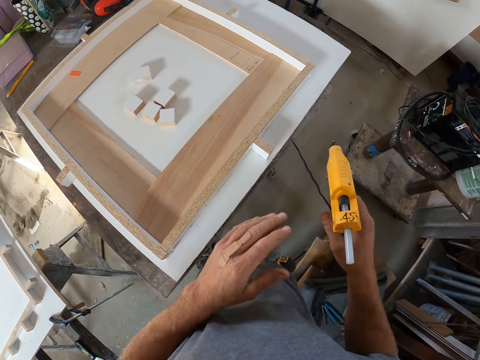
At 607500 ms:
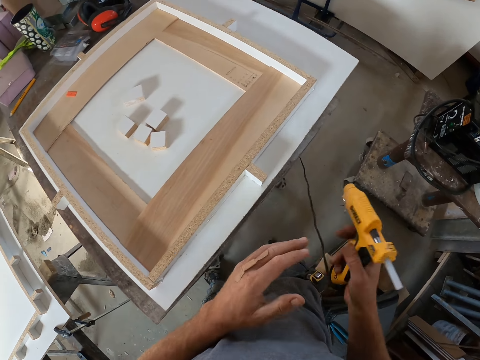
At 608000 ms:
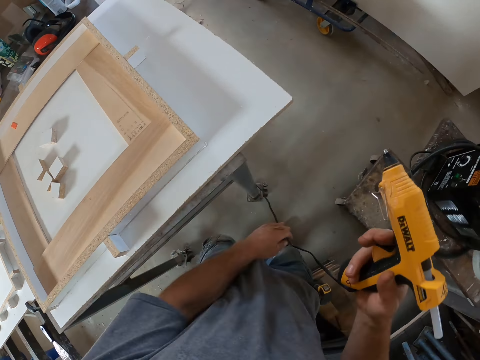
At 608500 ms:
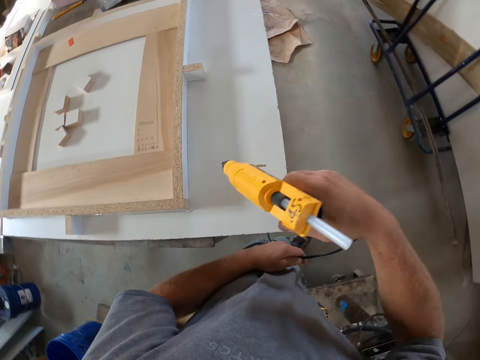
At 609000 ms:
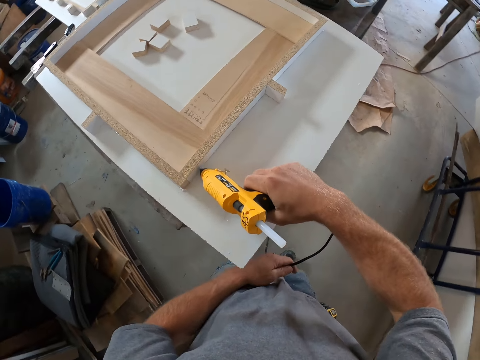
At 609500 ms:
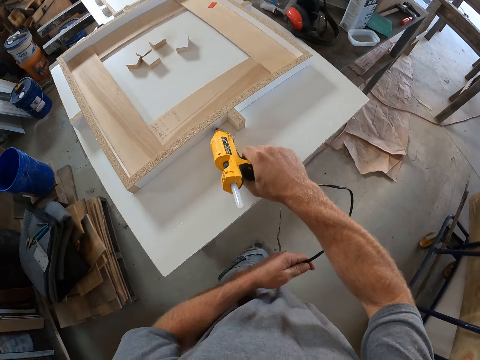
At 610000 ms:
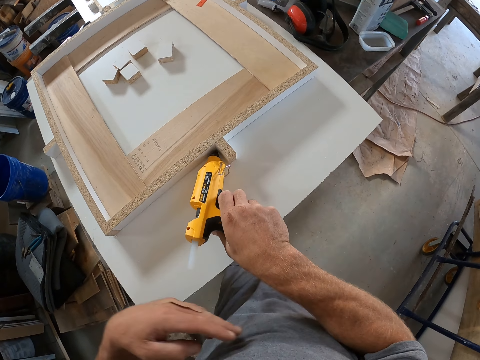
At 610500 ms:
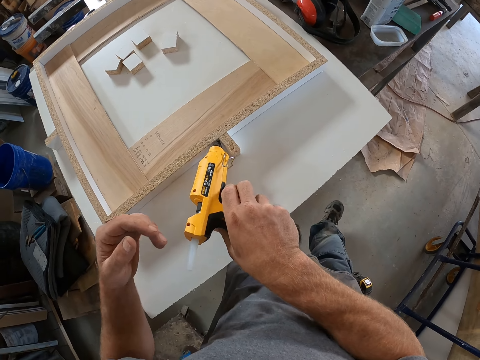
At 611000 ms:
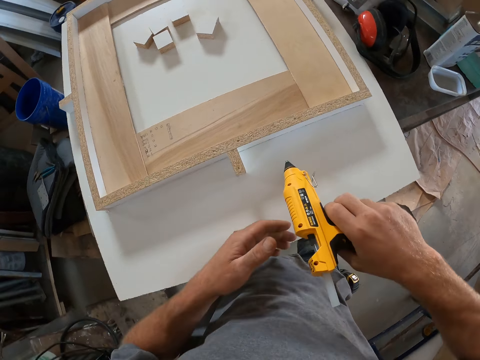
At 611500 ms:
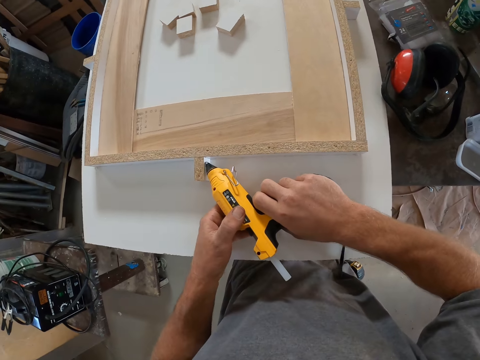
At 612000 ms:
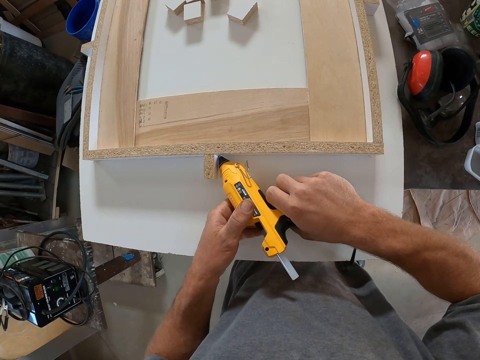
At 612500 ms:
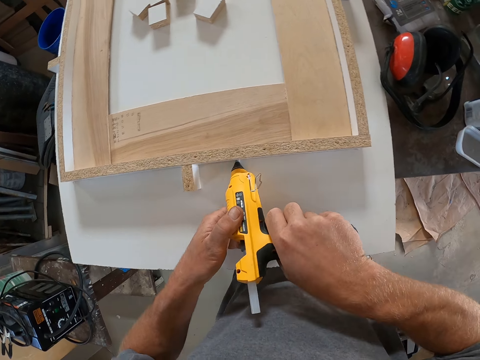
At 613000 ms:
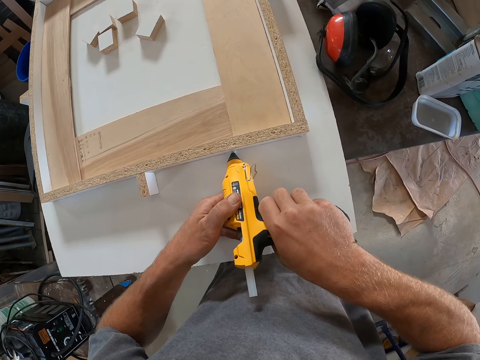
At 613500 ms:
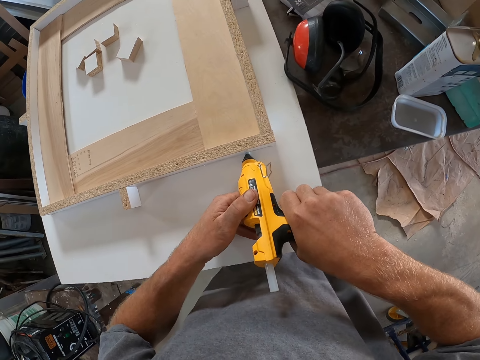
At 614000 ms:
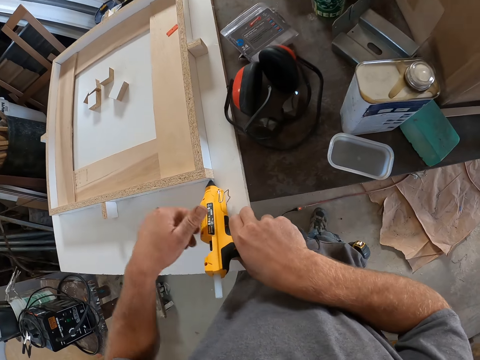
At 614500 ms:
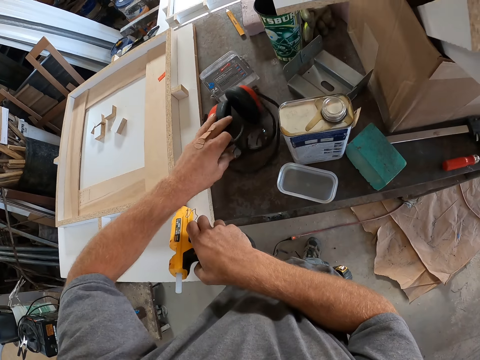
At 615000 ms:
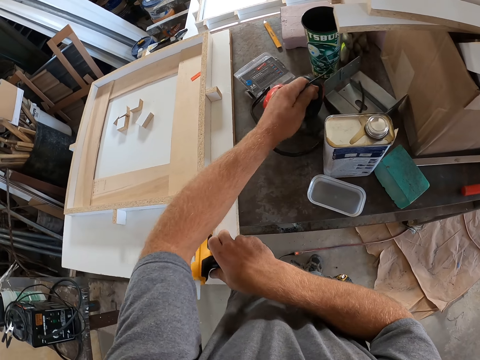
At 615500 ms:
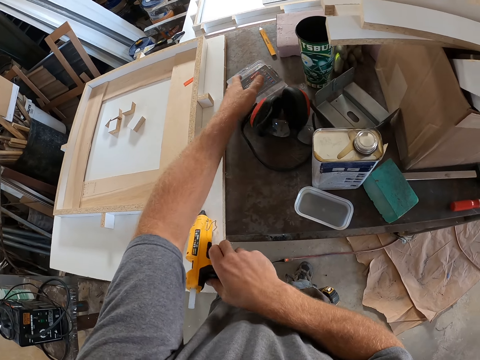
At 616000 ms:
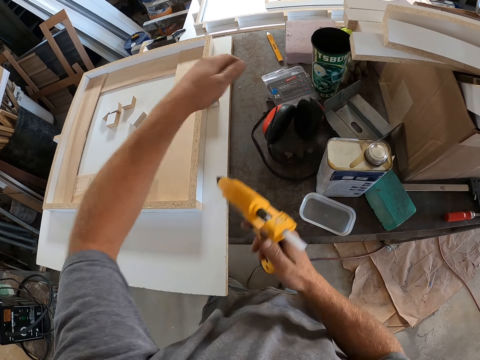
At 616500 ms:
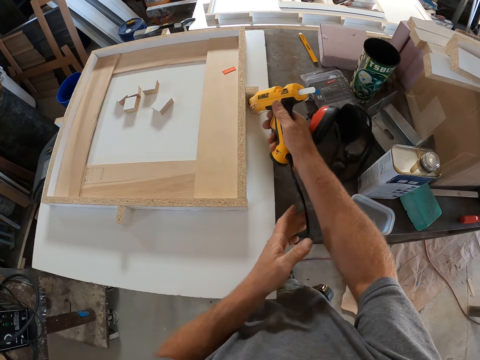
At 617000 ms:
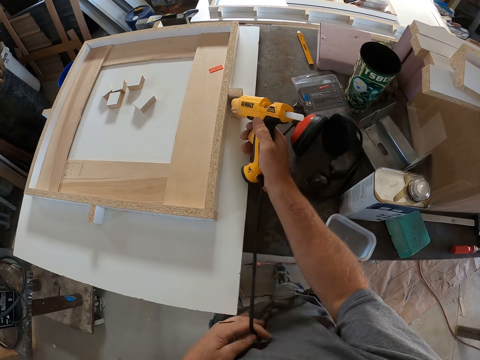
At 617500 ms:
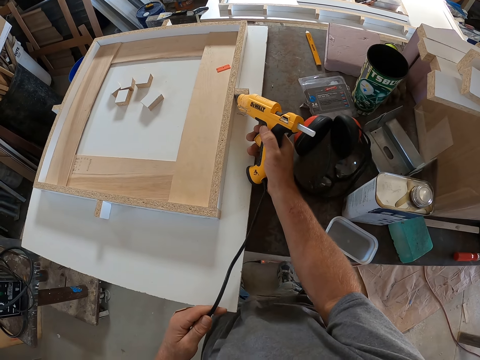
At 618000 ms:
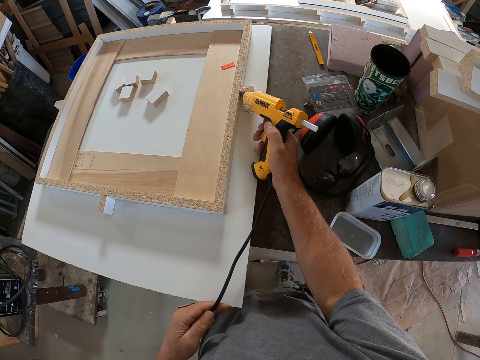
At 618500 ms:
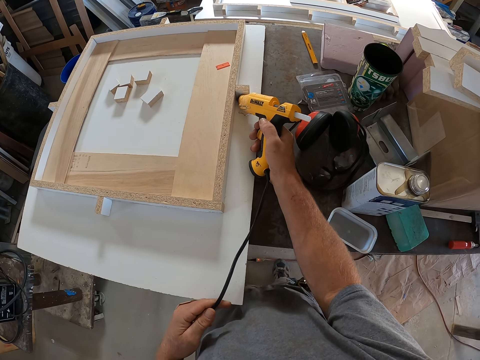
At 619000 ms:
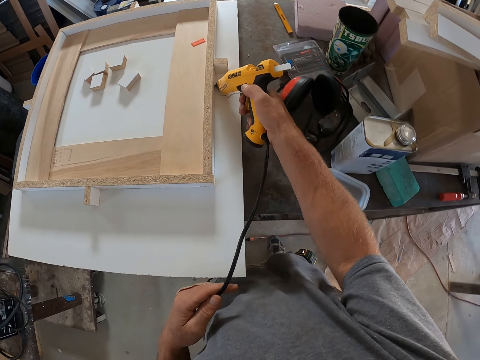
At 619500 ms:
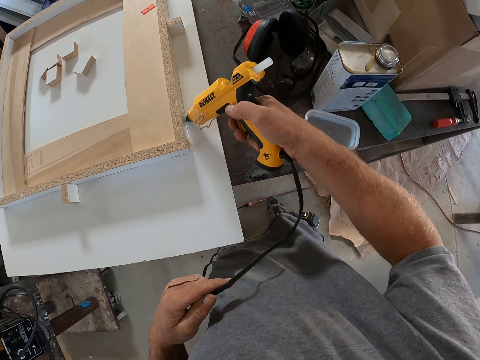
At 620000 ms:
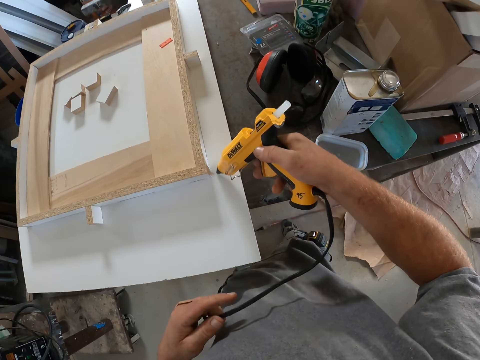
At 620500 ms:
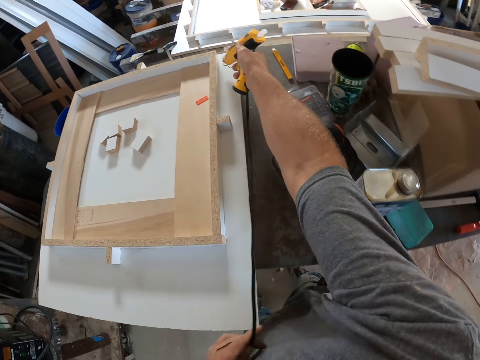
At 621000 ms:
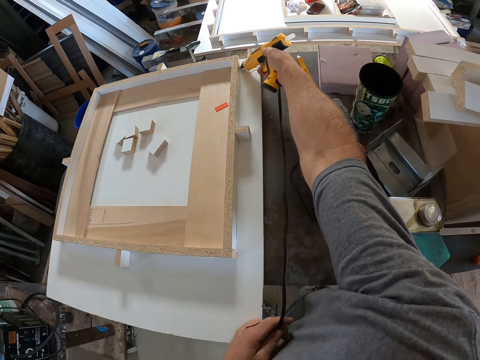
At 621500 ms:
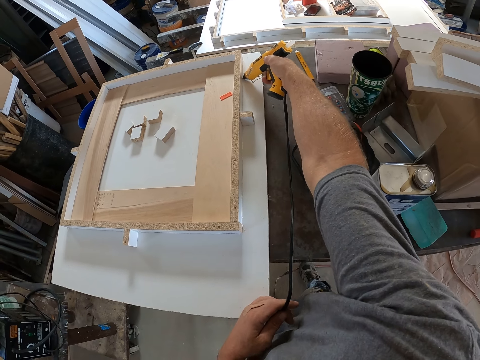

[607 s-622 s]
The camera wearer holds the cable. They apply glue on the wooden frame. They move the headset on the table. They apply glue to the board with the glue gun.

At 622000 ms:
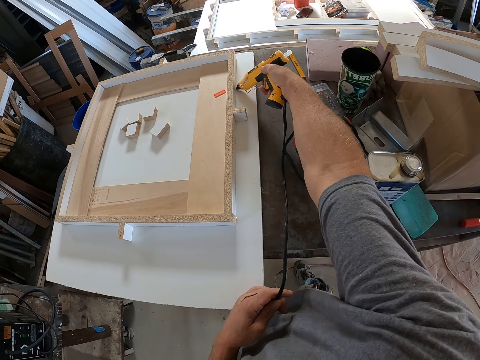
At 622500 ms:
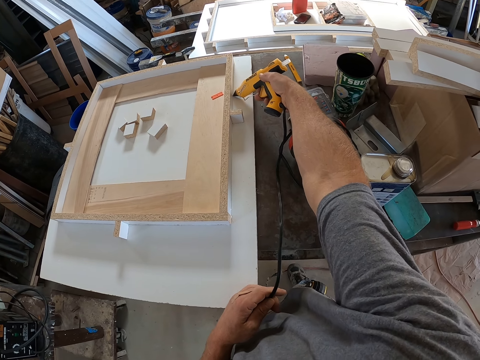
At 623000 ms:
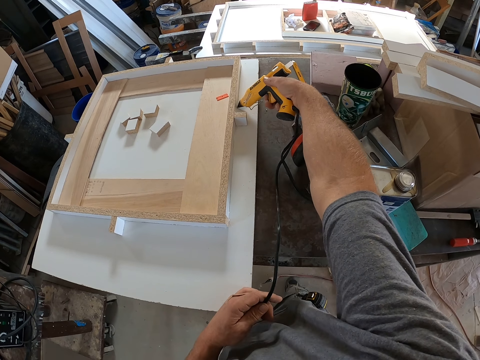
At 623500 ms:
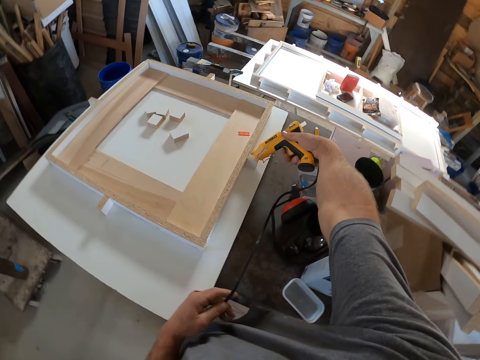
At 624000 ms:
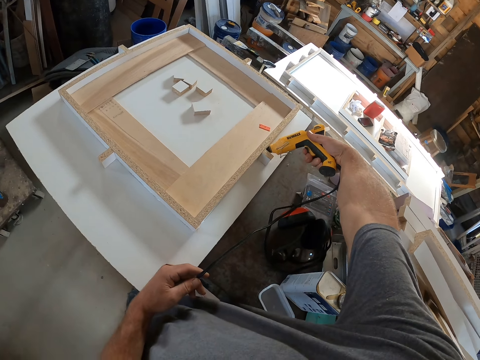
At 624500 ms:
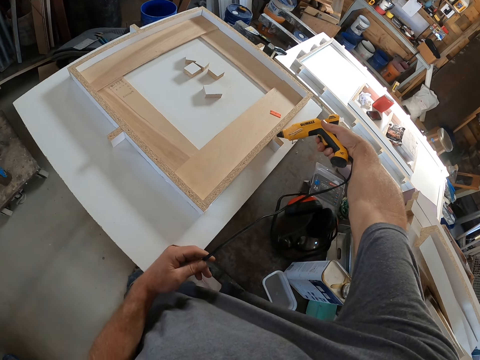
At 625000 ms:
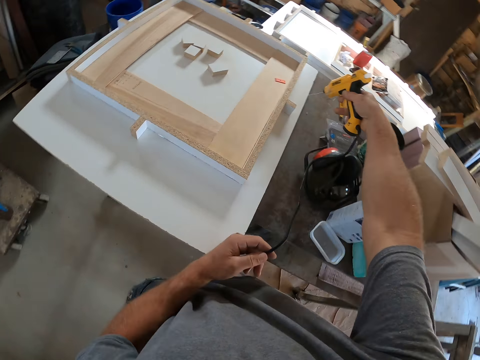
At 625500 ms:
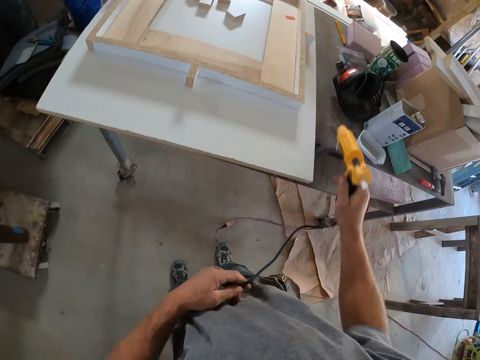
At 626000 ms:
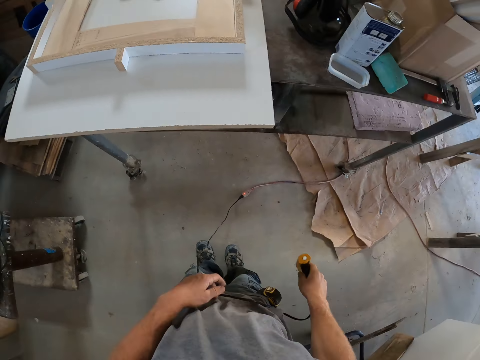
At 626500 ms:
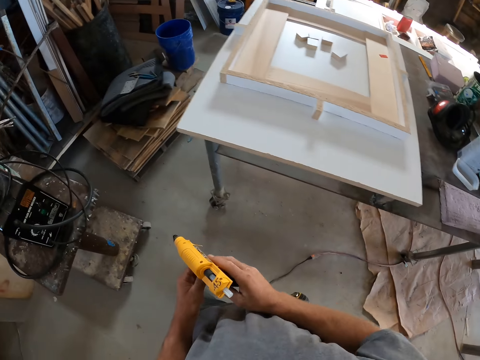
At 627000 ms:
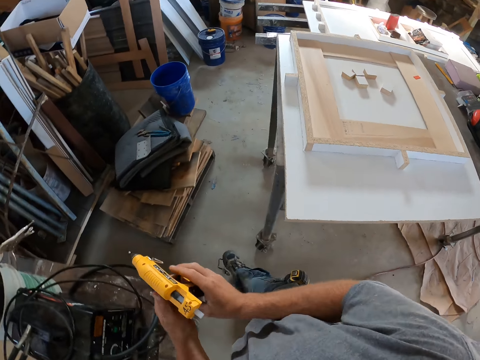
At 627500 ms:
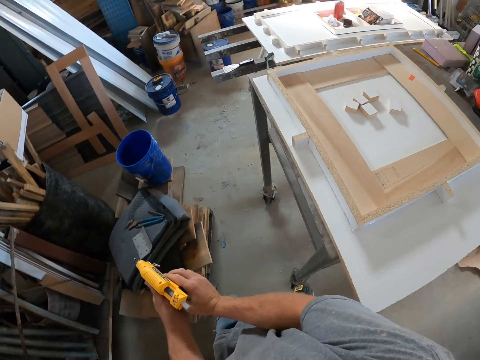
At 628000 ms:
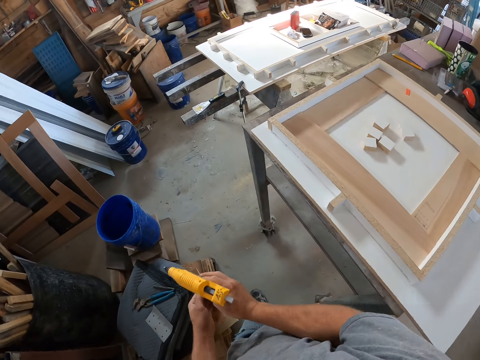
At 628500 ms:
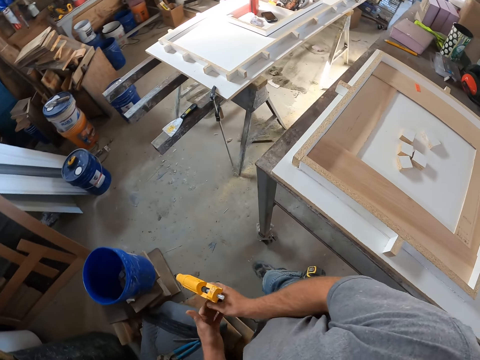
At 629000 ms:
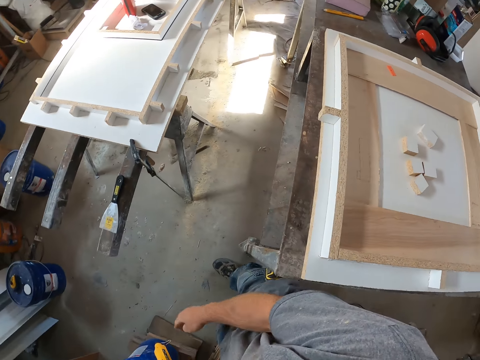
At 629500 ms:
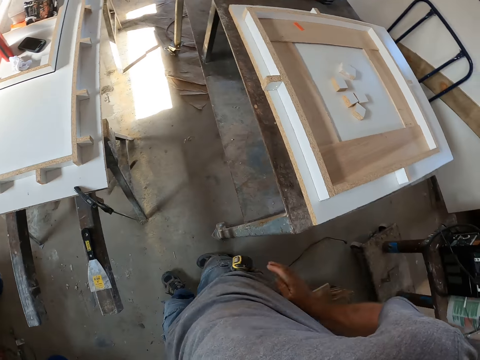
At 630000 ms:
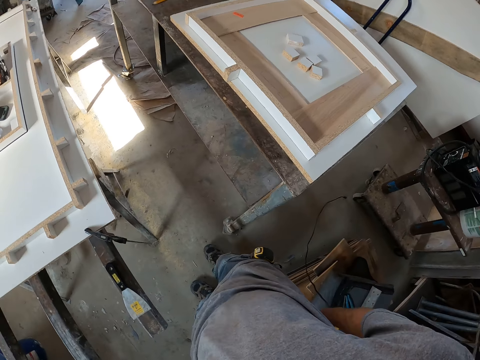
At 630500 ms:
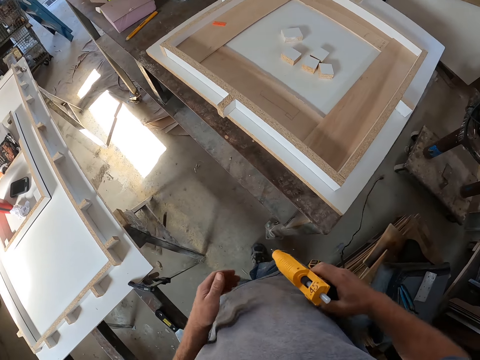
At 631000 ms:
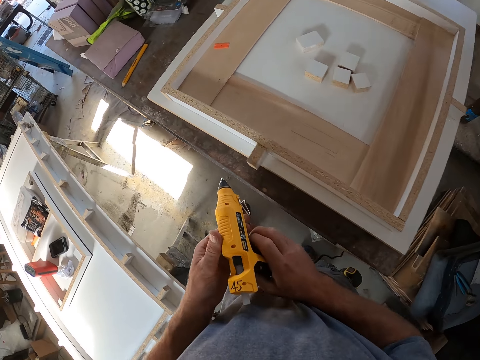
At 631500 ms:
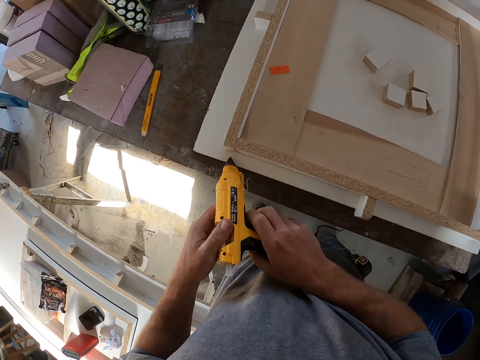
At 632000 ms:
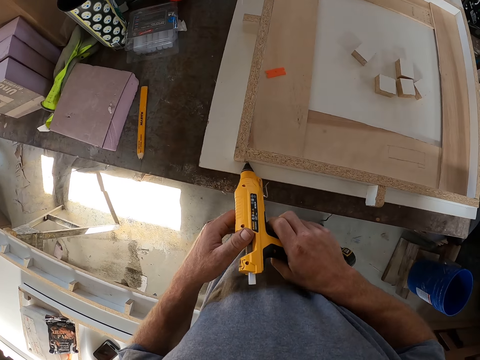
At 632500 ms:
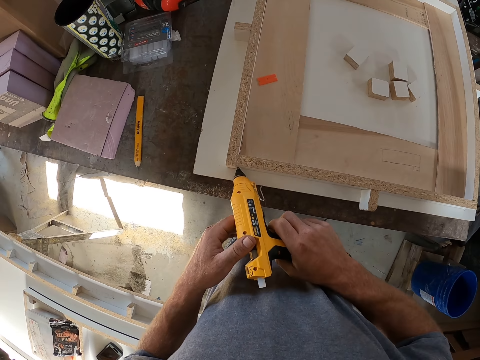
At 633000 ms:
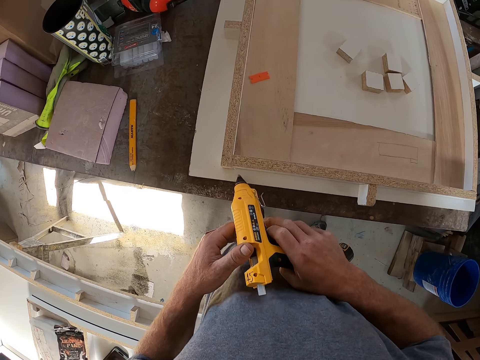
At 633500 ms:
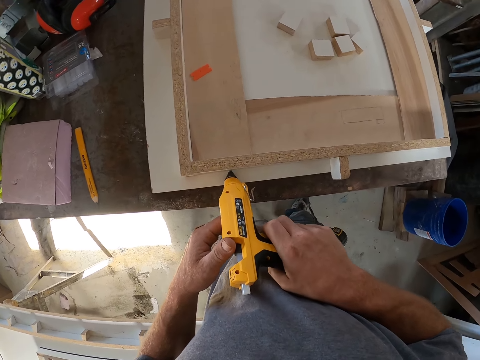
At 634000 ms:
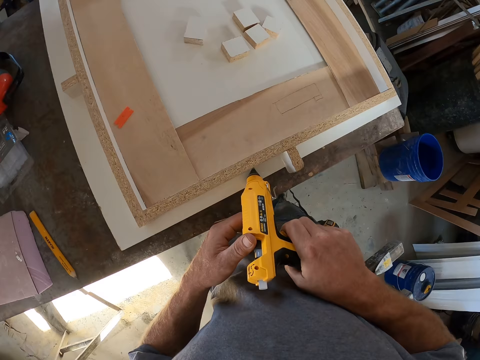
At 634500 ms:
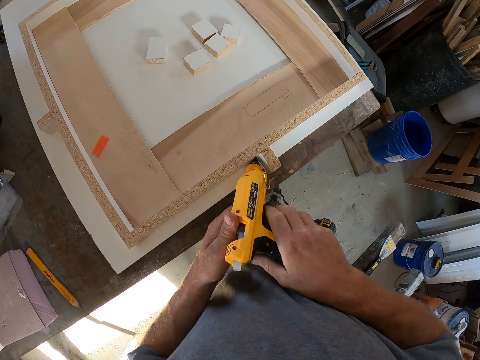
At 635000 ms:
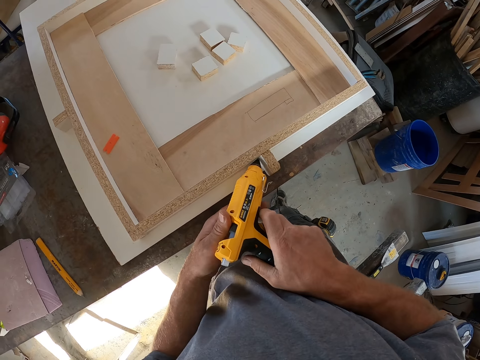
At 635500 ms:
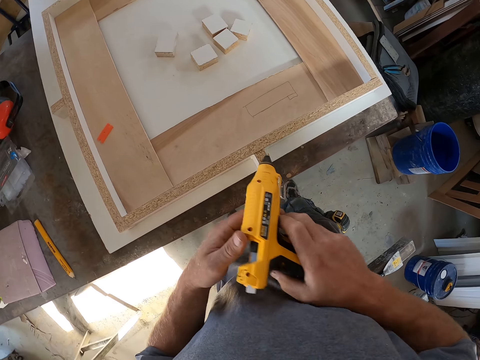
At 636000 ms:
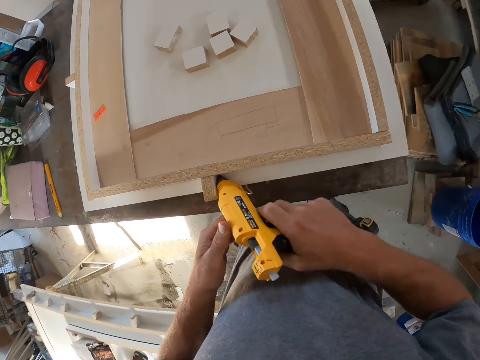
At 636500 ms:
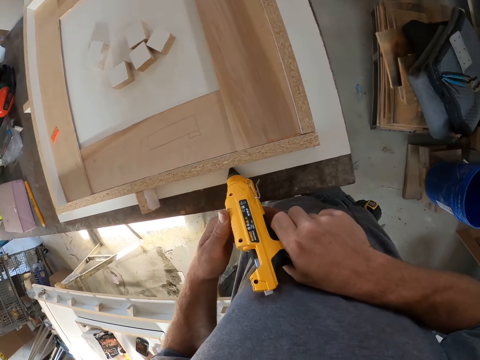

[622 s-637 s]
The camera wearer walks around the room. They apply glue on the wooden frame.
